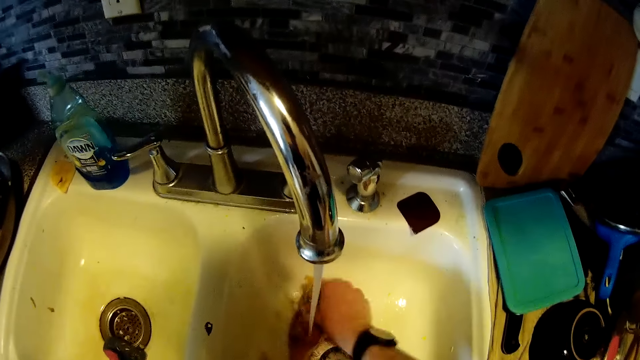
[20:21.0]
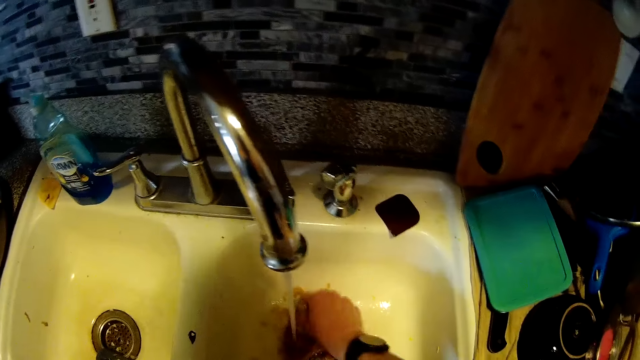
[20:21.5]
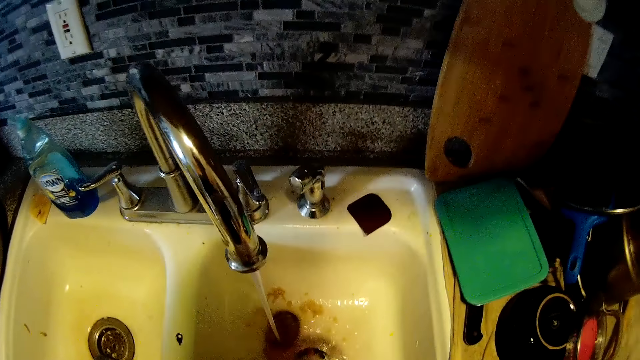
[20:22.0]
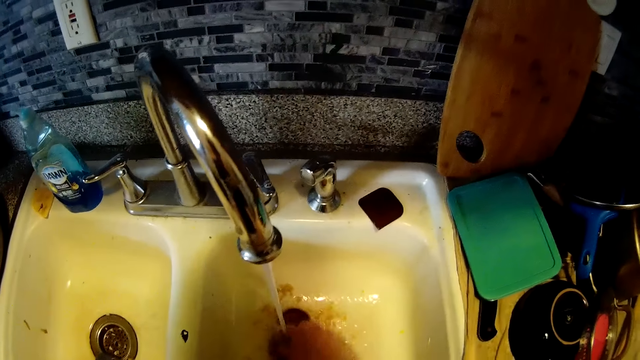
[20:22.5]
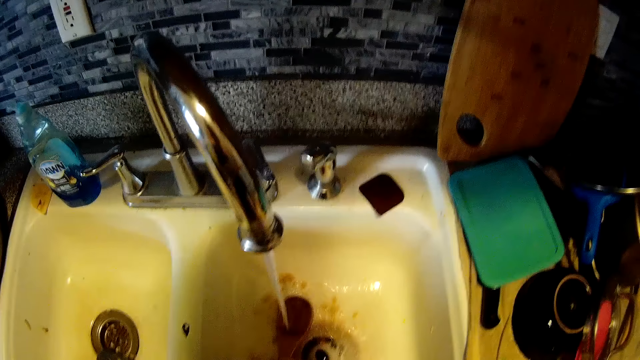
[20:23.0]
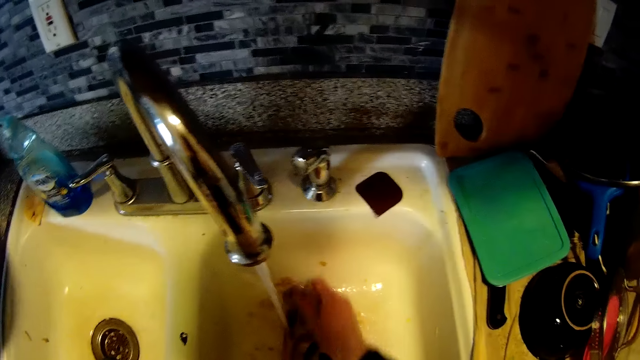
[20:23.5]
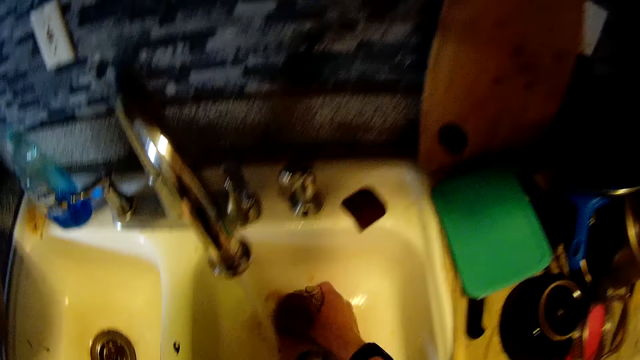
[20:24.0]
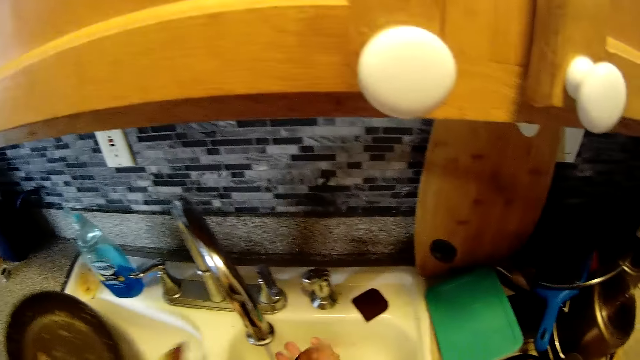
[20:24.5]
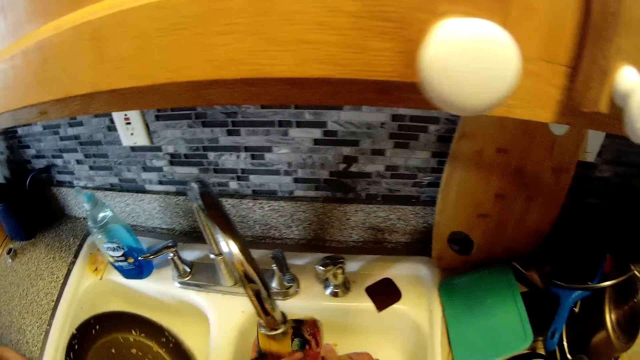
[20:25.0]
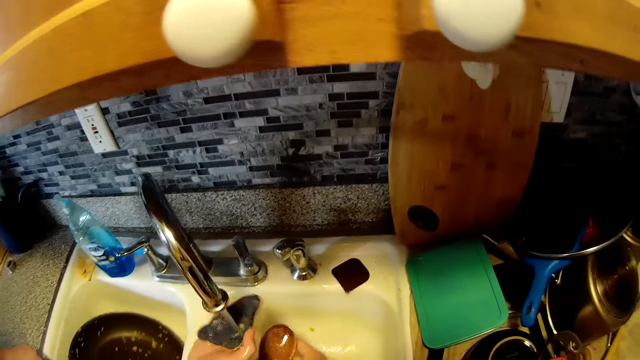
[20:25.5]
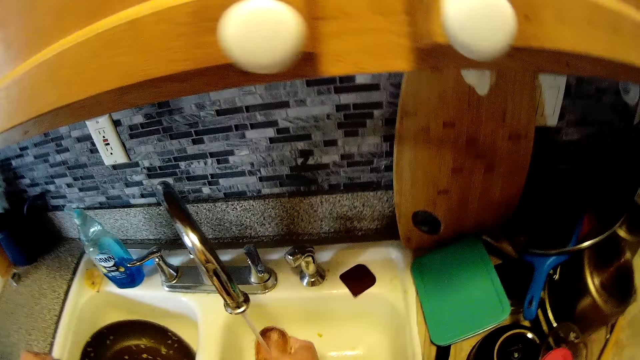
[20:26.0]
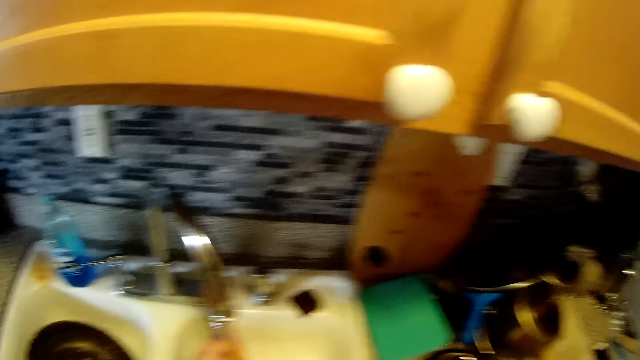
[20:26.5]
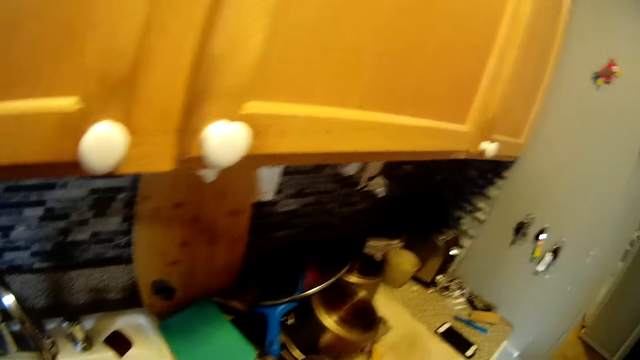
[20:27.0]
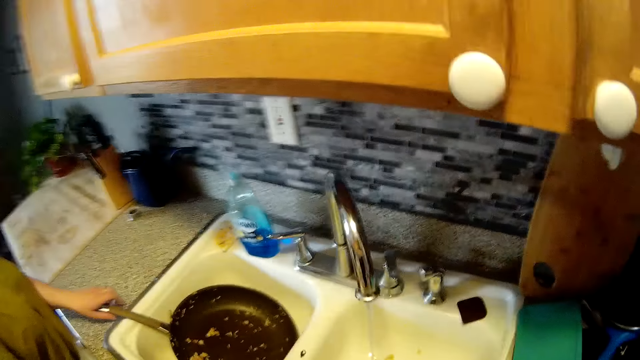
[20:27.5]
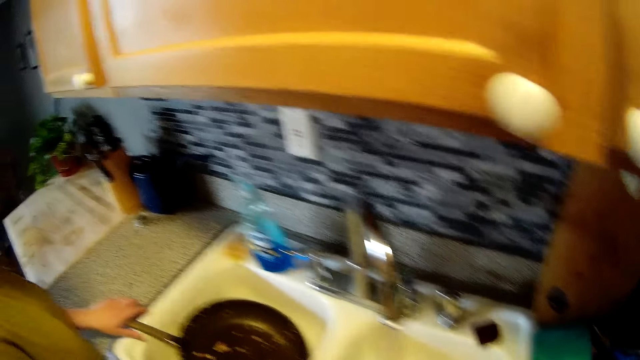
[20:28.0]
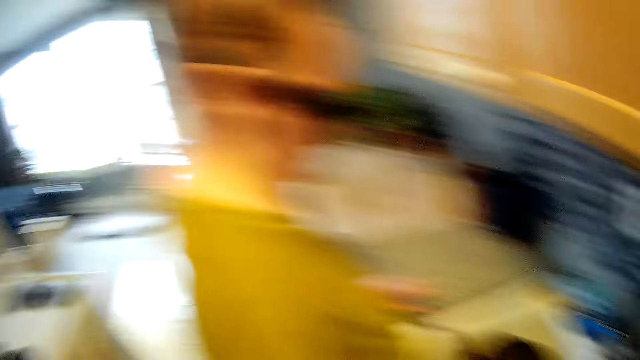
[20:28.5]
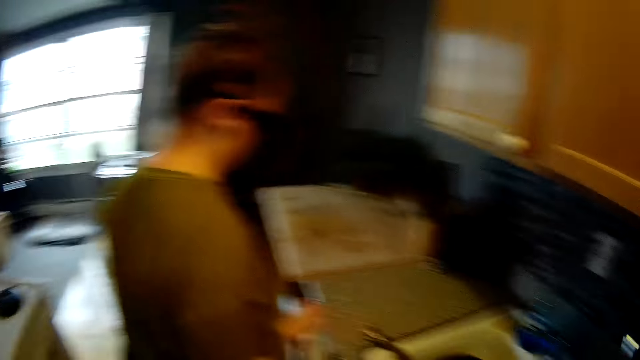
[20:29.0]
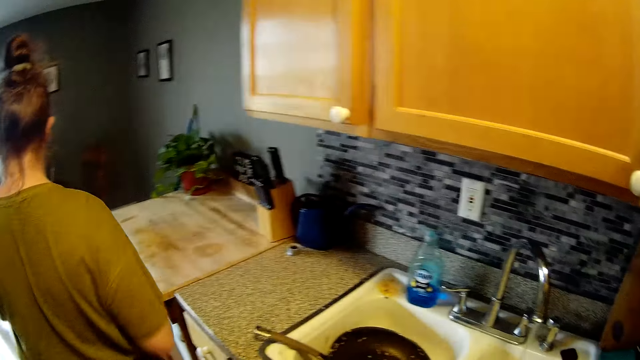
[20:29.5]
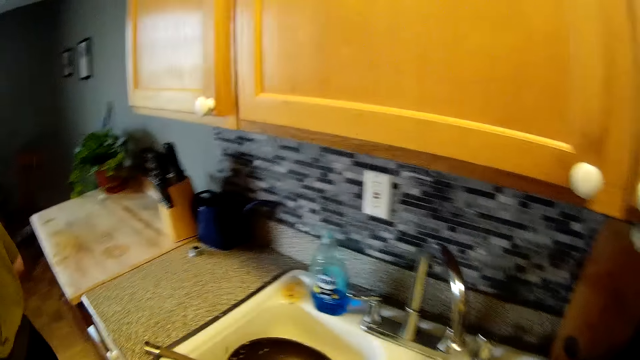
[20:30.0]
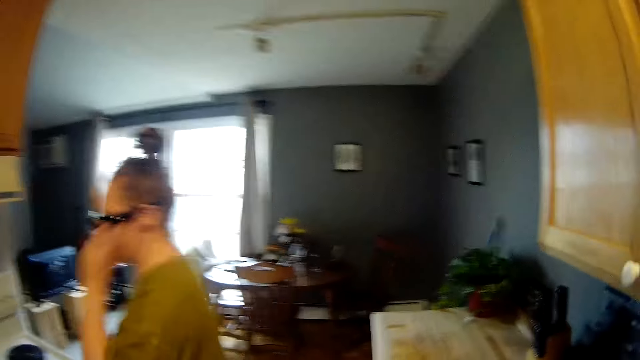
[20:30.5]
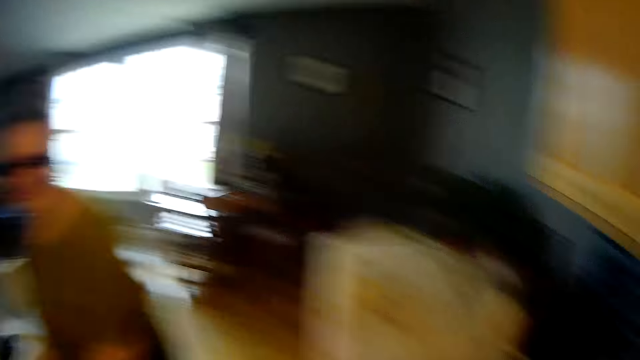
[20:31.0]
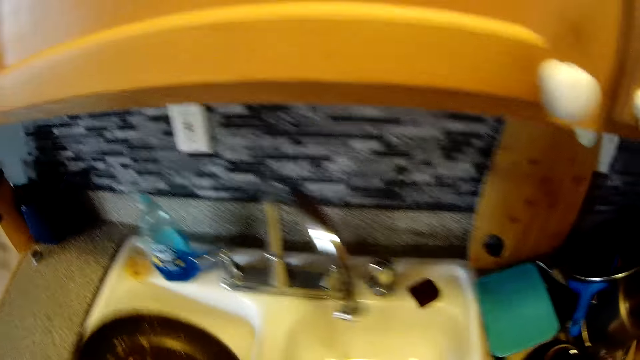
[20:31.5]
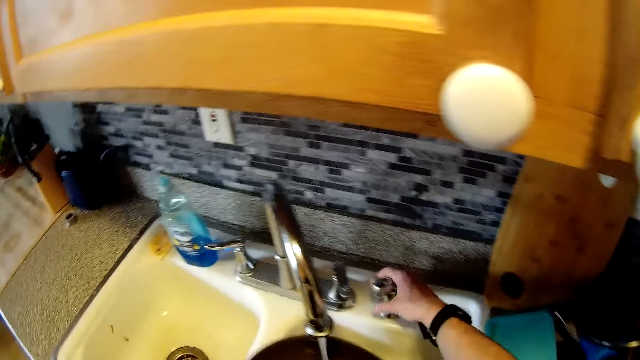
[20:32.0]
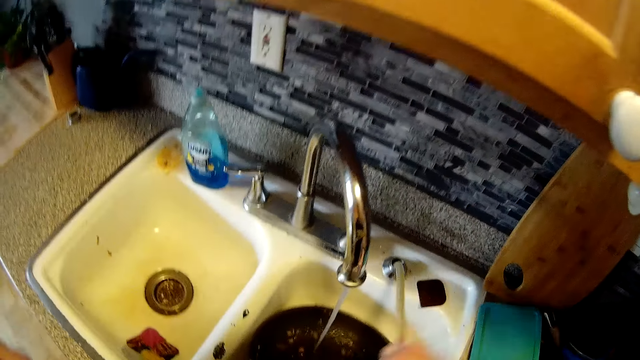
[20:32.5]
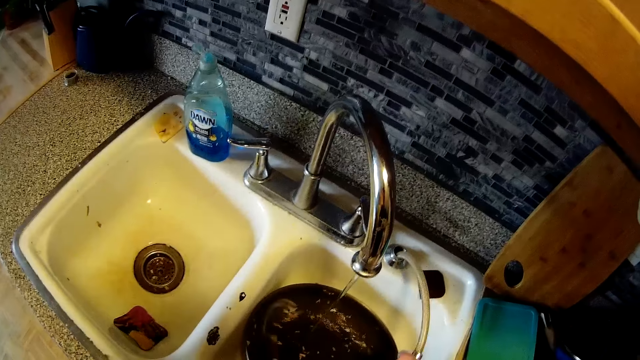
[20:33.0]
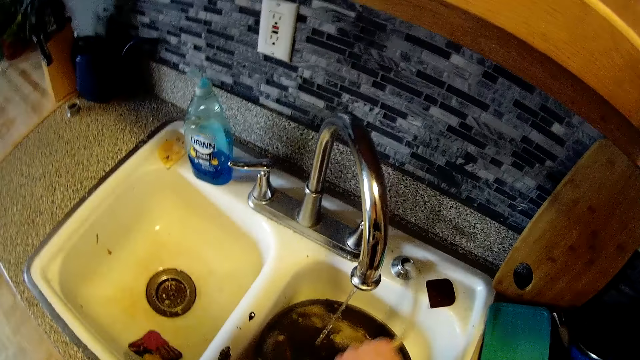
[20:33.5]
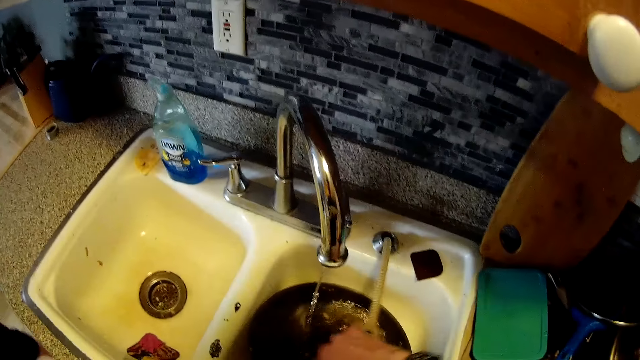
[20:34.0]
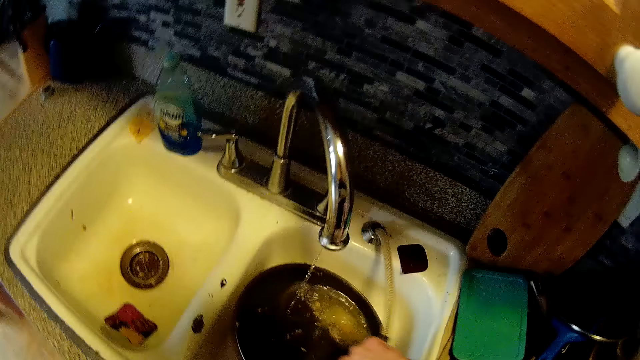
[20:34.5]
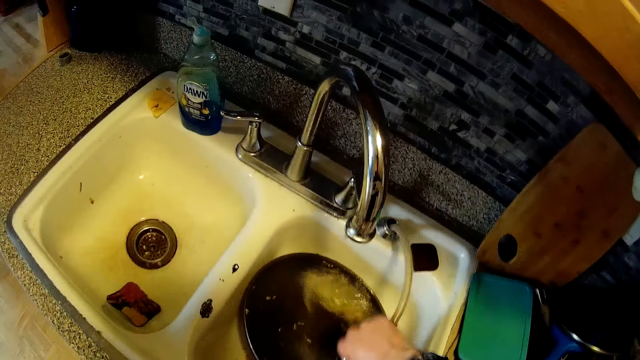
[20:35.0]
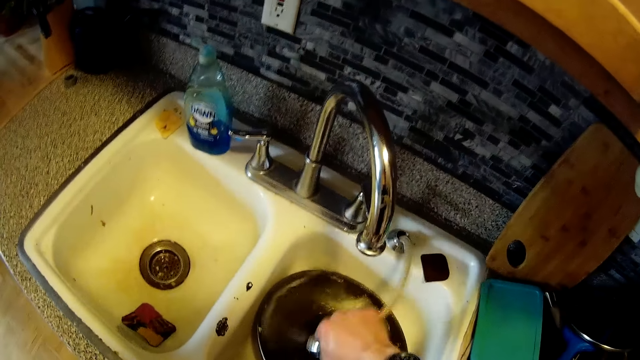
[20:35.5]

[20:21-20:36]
A woman picks a pot from the sink top. The camera wearer rinses the sponge with both hands. He rinses the spoon with both hands. The woman puts the pot in the sink. The camera wearer interacts with the woman. He speaks to the woman. He takes the tap hose with his right hand. He pulls a pipe. He rinses the frypan with water from the tap hose in his right hand.

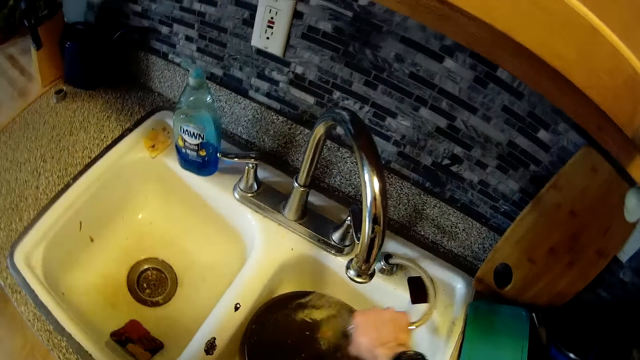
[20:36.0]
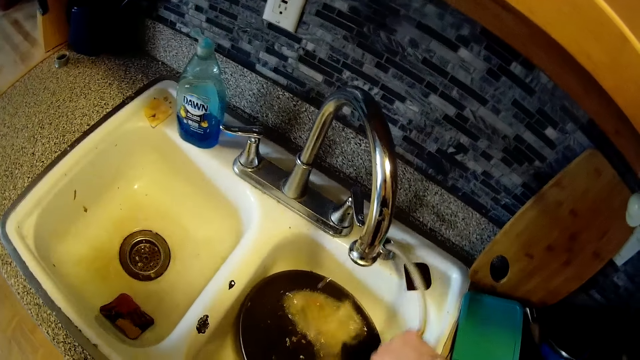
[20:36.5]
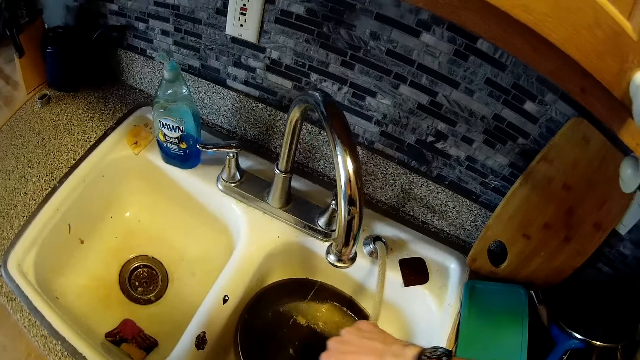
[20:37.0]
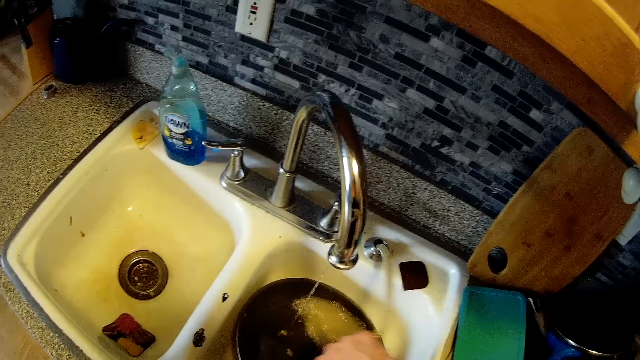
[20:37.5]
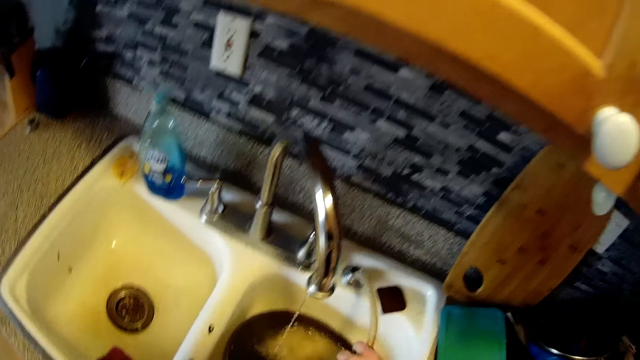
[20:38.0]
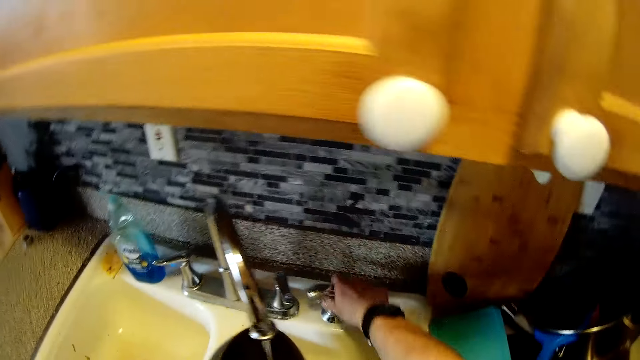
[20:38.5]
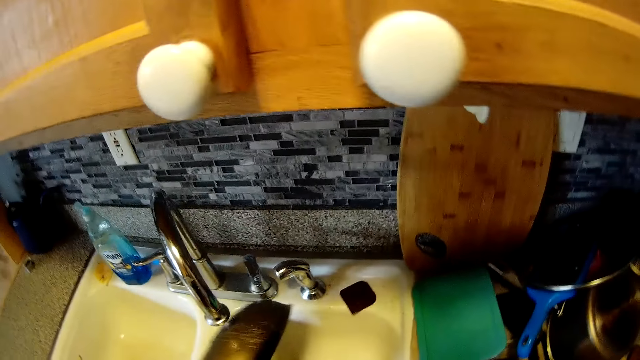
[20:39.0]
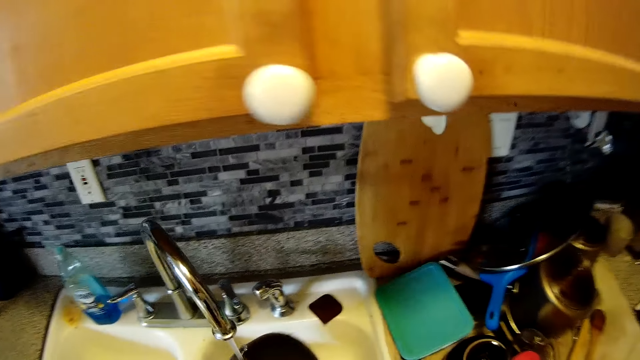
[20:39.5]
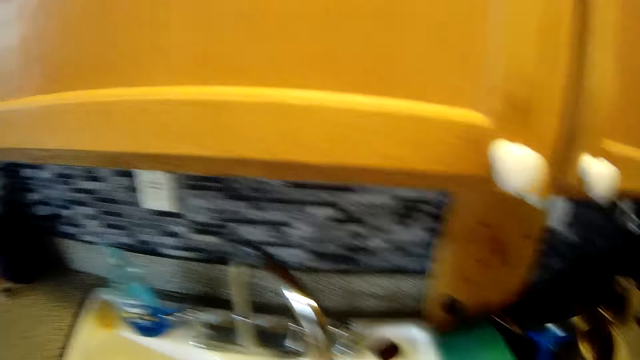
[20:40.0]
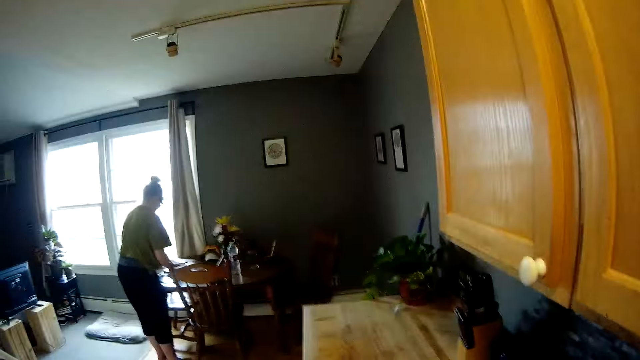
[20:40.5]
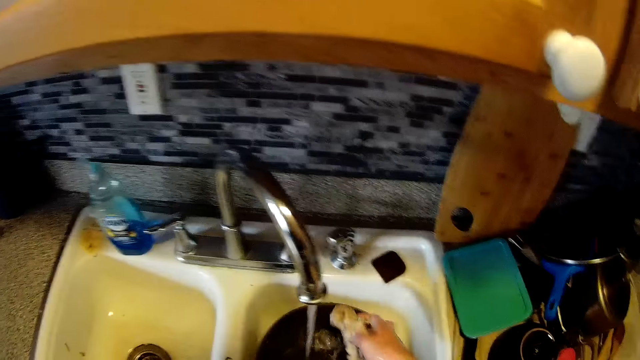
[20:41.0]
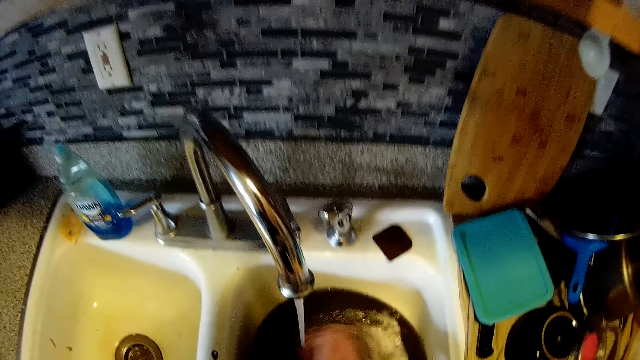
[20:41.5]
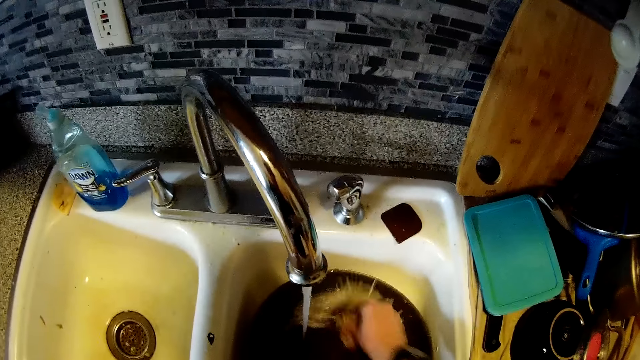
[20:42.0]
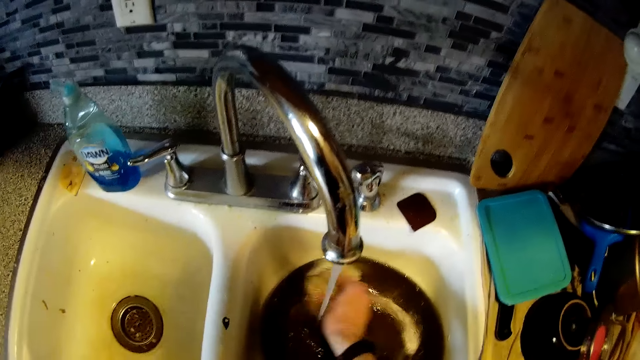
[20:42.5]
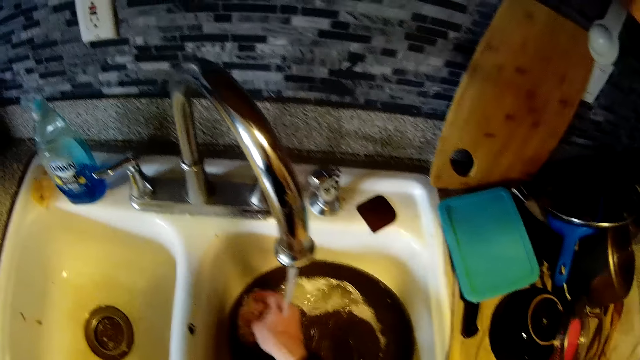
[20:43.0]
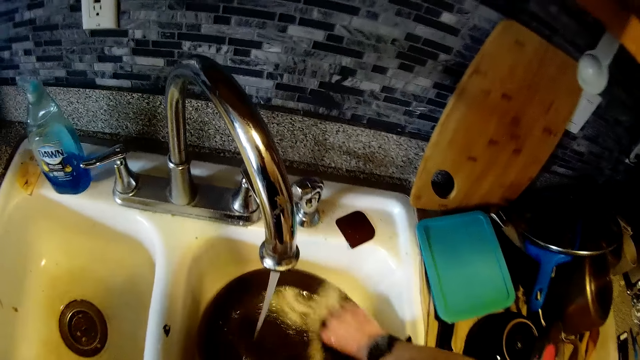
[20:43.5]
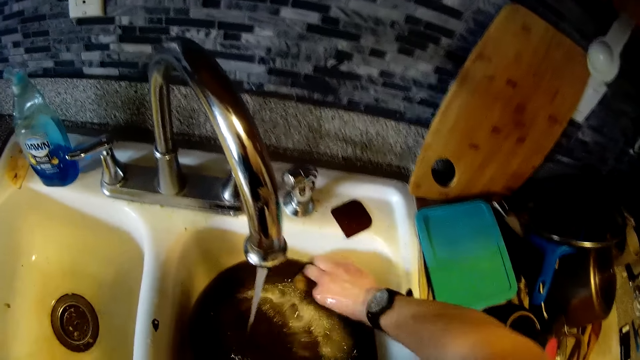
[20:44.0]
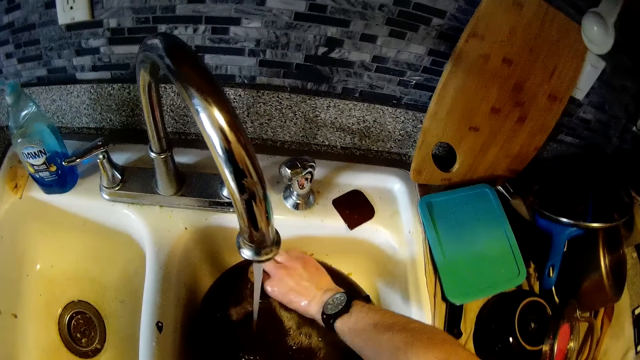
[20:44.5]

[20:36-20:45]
The camera wearer drops the tap hose with his right hand. He returns the pipe. He rinses the frypan under the running tap with his left hand. He looks at the woman. He washes the frypan with the sponge in his right hand.
